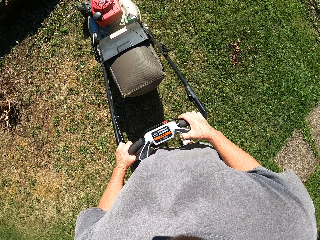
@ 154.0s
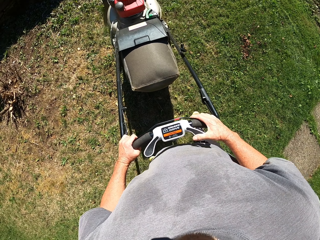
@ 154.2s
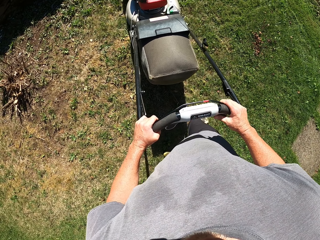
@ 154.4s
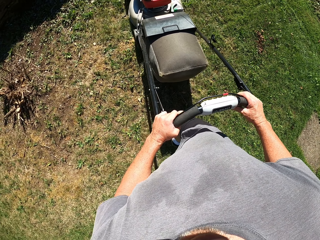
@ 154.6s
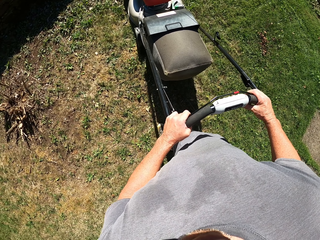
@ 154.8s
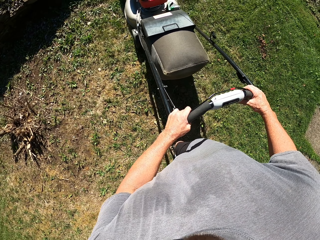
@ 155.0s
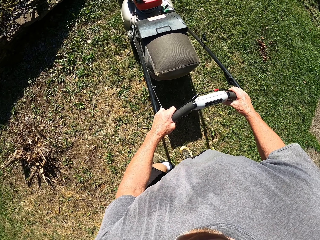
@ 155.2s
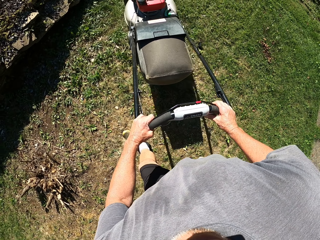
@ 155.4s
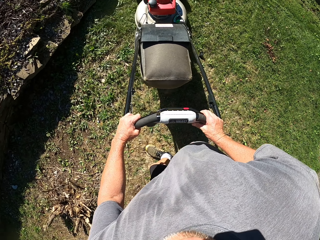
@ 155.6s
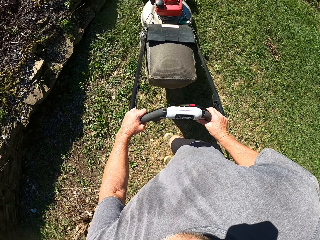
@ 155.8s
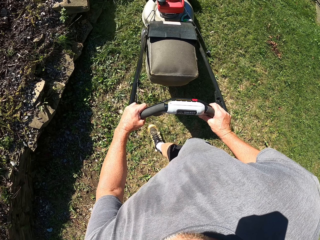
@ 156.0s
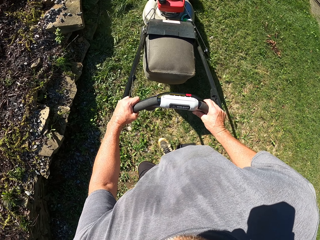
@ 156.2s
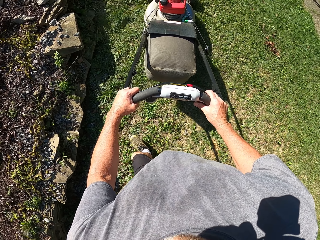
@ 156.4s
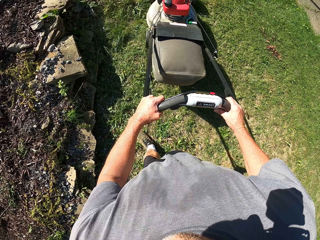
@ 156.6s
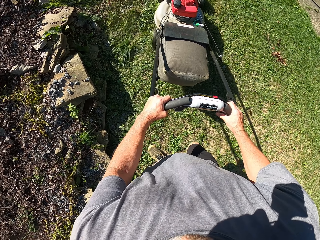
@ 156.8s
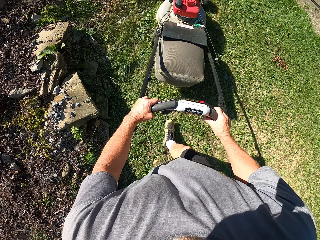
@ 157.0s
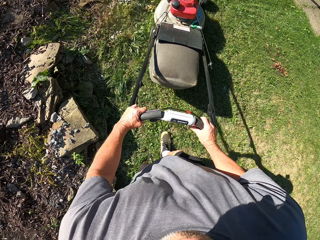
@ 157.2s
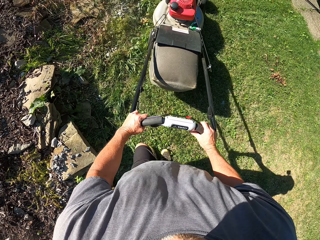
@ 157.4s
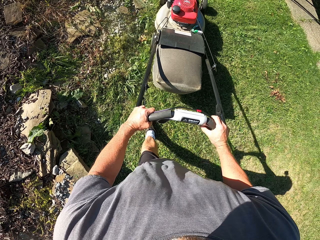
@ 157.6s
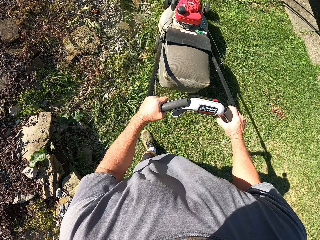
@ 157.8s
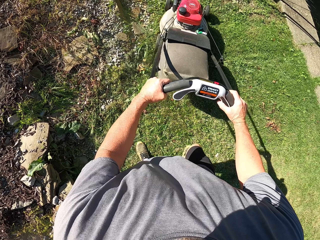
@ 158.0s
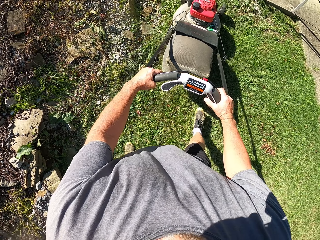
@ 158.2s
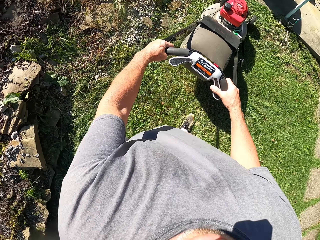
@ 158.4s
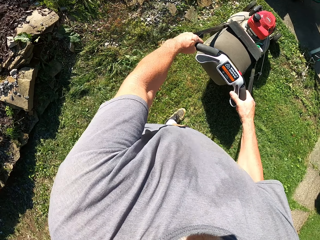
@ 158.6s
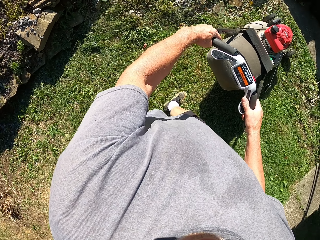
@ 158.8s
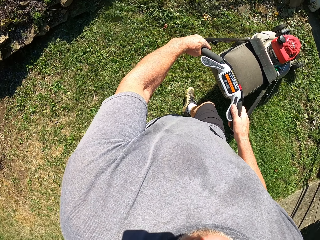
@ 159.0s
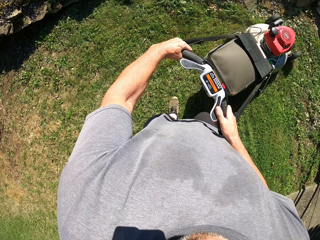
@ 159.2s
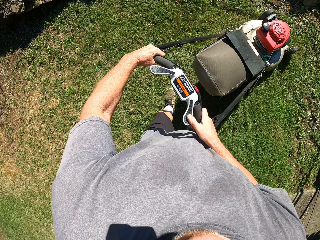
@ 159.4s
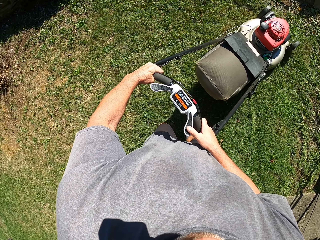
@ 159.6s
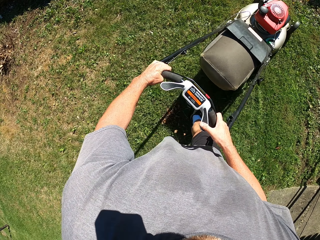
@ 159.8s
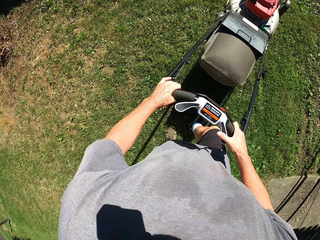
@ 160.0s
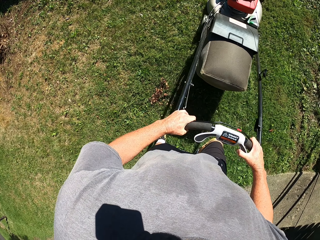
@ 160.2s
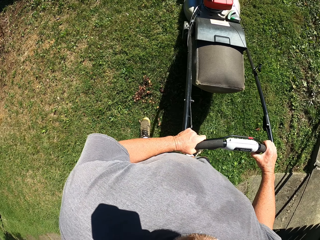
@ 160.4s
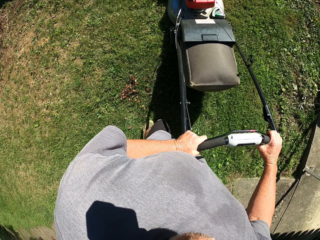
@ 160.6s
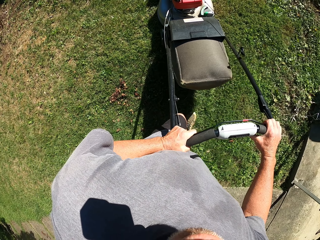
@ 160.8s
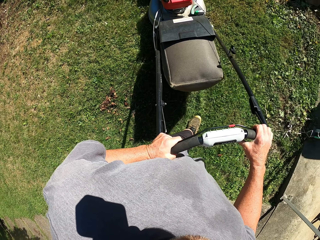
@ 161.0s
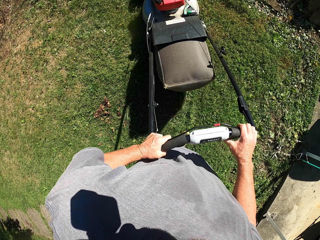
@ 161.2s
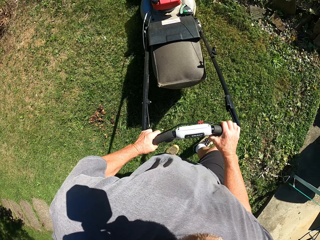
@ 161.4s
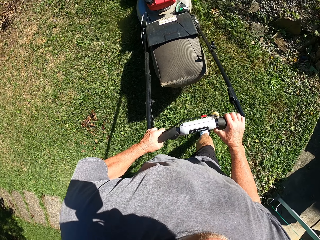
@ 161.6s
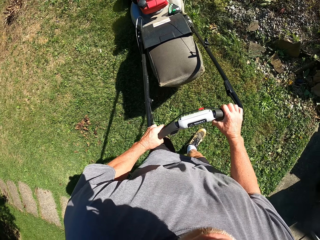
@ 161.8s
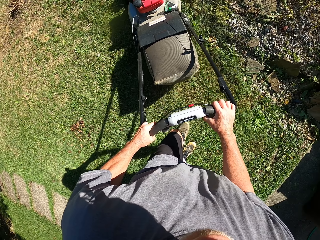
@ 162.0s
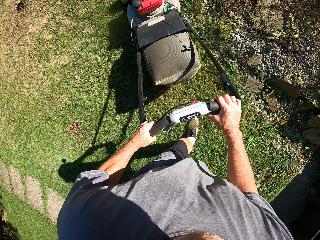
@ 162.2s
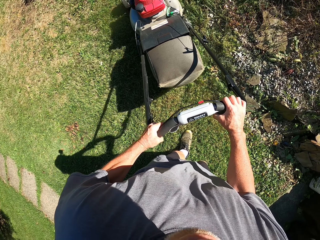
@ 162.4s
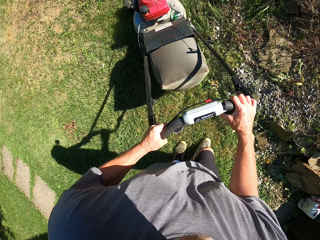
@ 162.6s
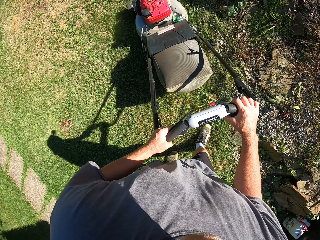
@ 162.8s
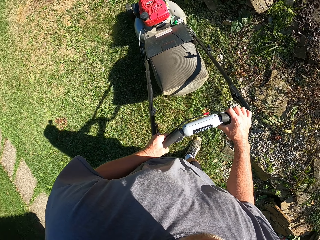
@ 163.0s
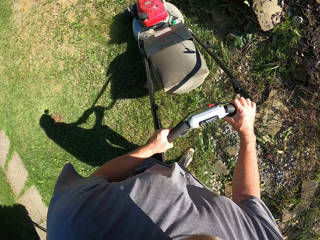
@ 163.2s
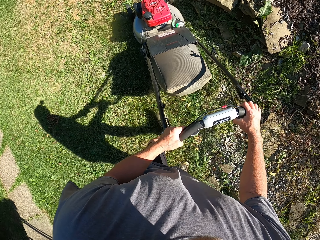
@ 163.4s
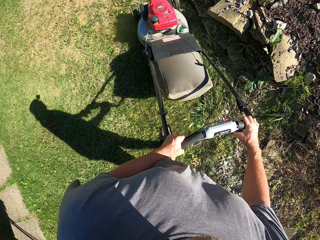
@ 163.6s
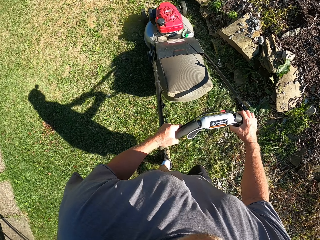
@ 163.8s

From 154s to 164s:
The camera wearer pushes the lawn mower. They pull the lawn mower backward. They push the lawn mower.

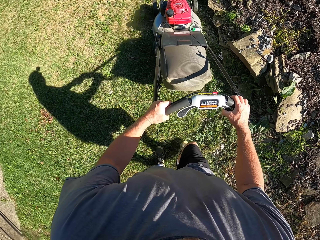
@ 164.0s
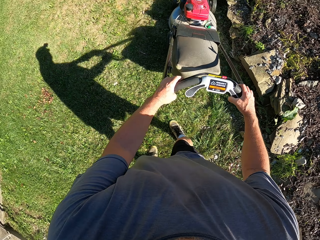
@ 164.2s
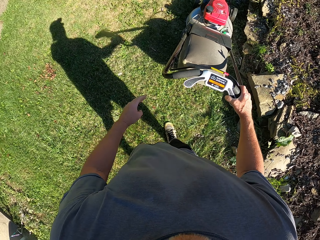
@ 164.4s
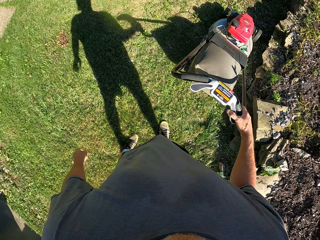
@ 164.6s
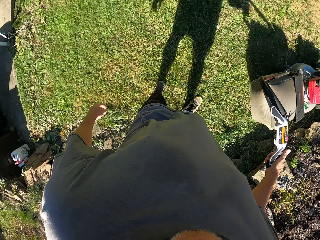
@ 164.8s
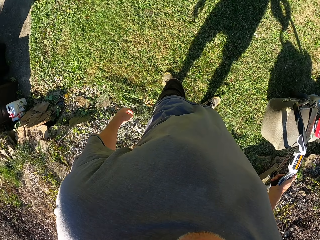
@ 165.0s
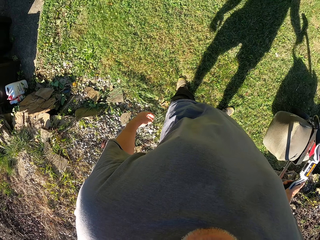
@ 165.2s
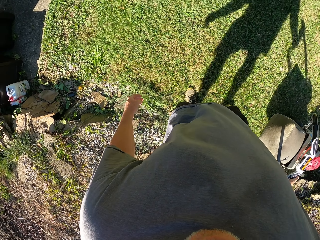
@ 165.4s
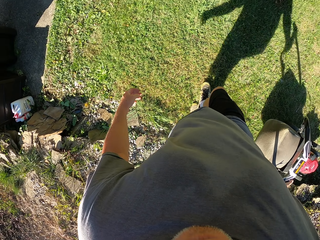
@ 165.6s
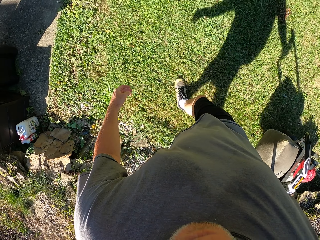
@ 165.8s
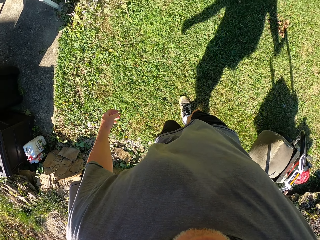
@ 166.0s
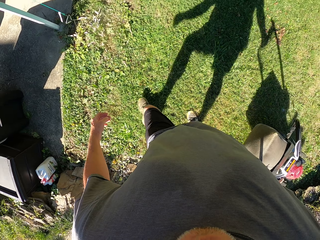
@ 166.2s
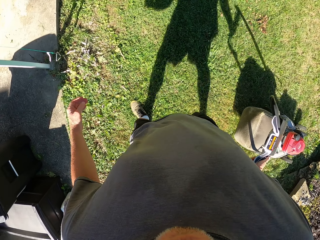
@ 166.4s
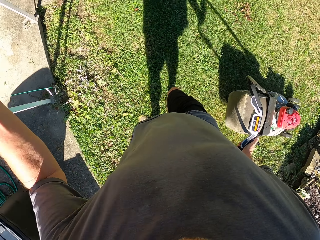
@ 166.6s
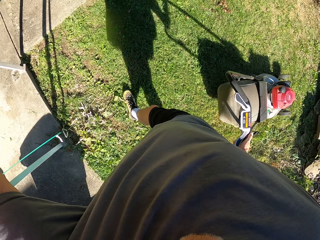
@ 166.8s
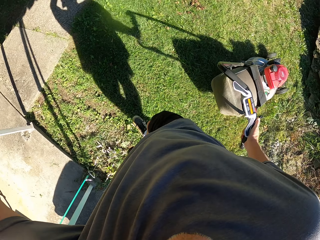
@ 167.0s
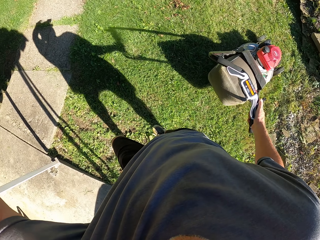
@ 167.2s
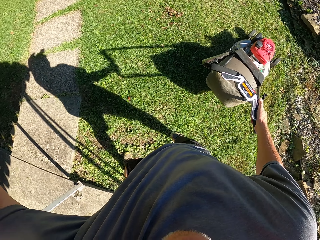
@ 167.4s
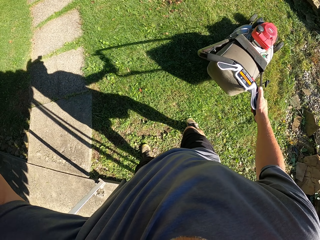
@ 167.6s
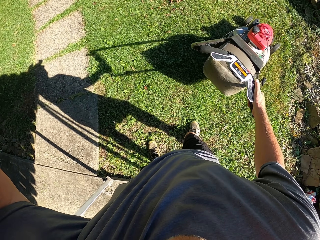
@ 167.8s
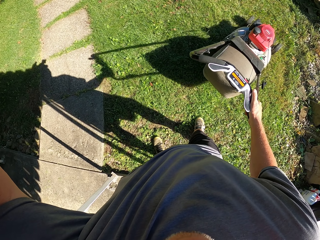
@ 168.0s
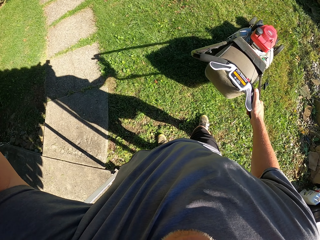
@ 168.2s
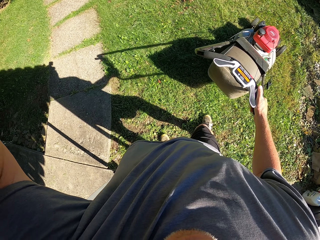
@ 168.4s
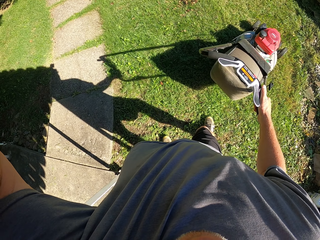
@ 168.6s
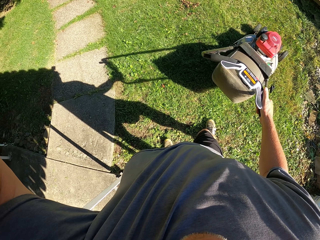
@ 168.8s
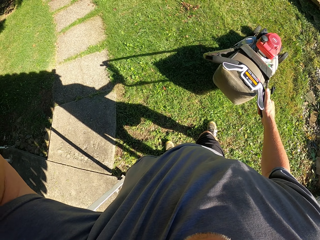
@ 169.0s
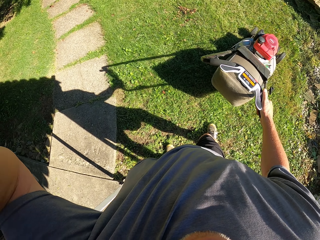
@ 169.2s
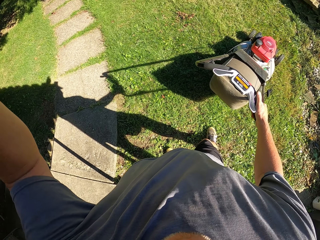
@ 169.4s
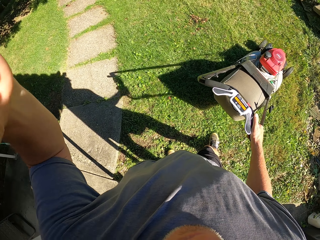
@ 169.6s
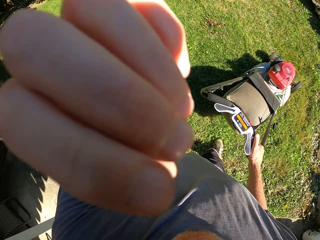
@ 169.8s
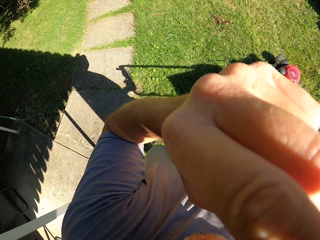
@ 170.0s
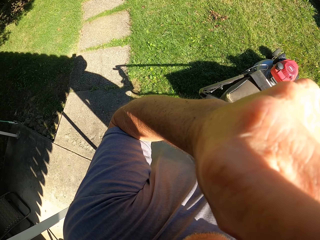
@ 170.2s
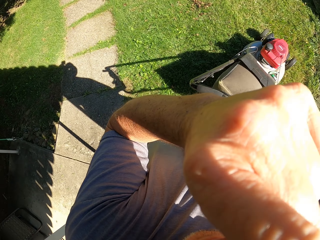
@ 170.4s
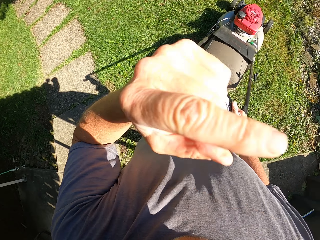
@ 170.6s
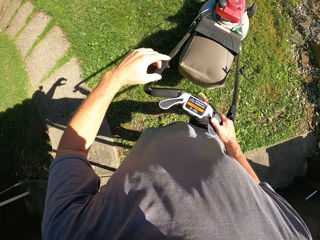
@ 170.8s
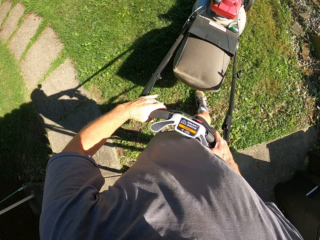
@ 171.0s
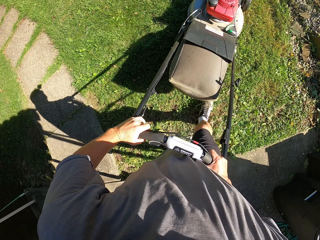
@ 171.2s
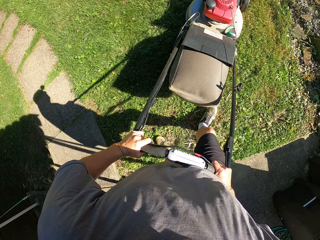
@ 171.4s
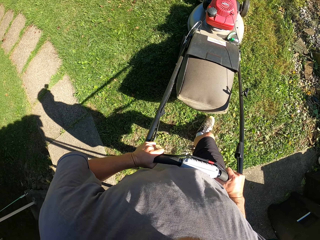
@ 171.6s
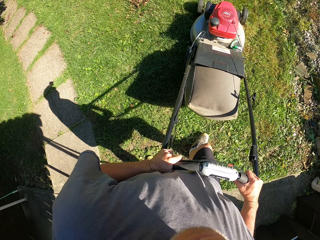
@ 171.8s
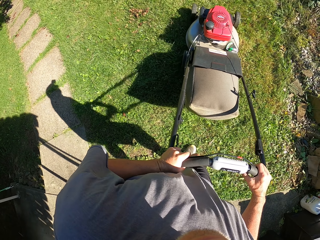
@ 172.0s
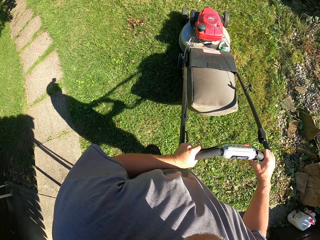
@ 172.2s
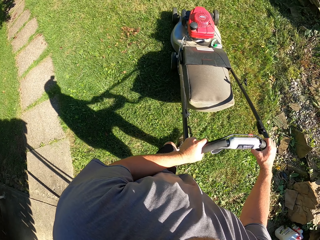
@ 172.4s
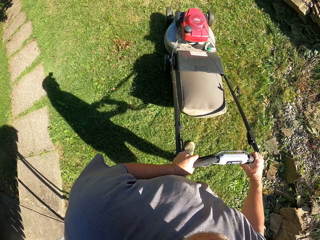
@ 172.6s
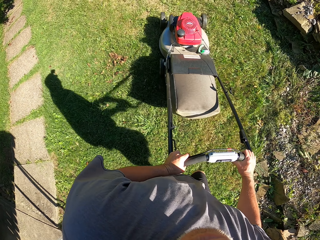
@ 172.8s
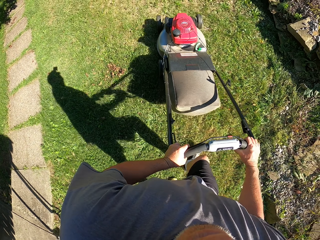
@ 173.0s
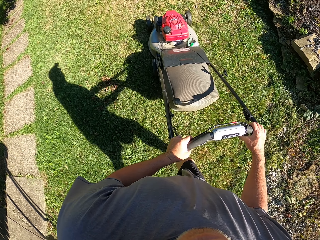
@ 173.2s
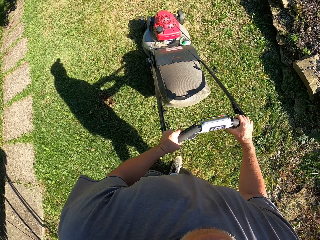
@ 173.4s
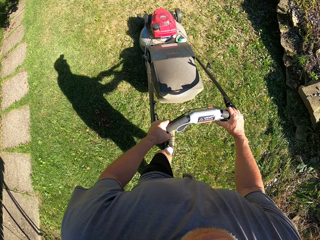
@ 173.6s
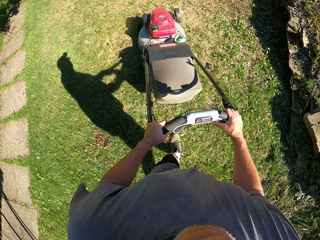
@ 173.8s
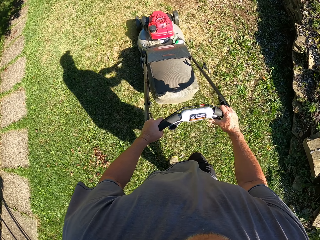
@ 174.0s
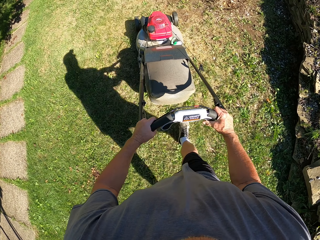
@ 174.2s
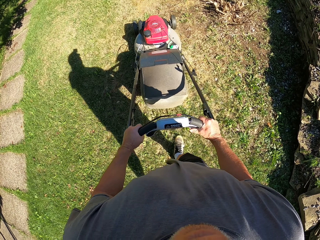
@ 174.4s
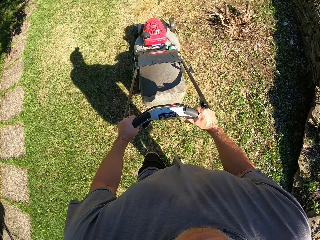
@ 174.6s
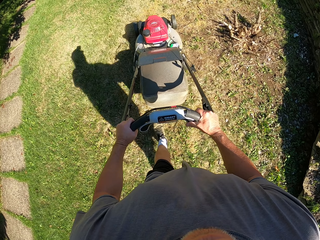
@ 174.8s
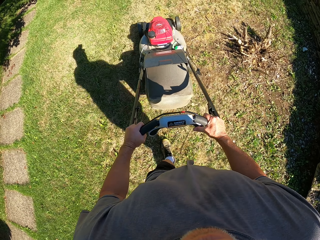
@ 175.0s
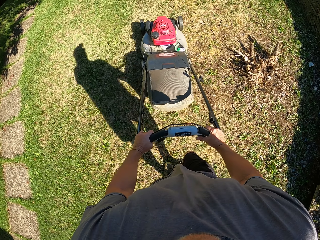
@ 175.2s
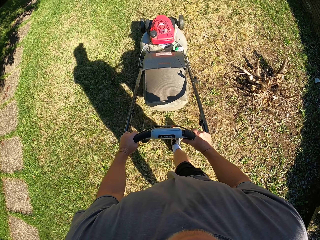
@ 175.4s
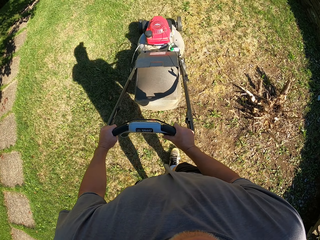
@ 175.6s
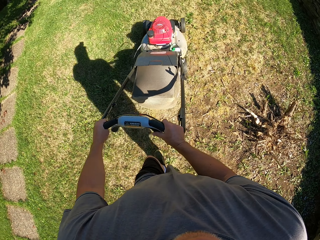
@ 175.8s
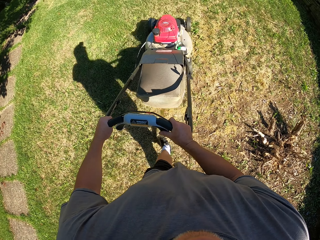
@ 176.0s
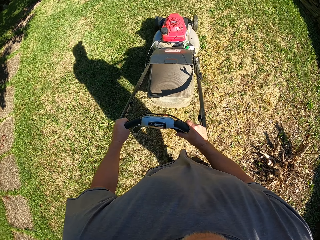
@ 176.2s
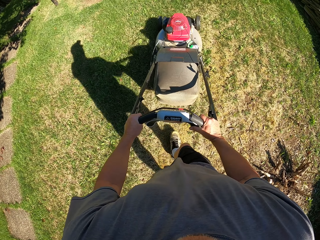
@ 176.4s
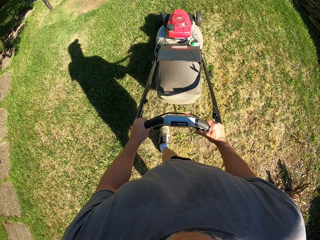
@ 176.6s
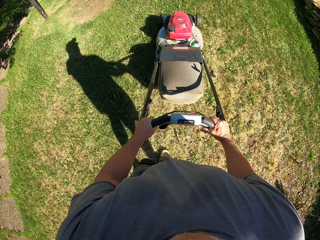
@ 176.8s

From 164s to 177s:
The camera wearer pulls the lawn mower backward. They hold the glasses. They push the lawn mower.
